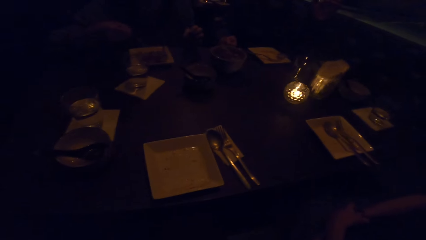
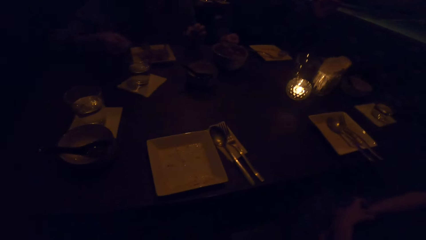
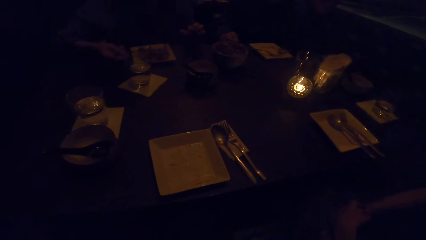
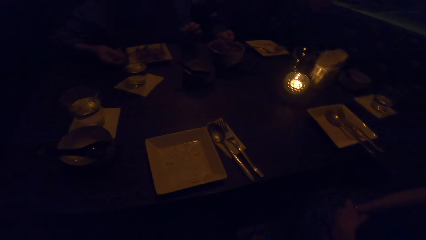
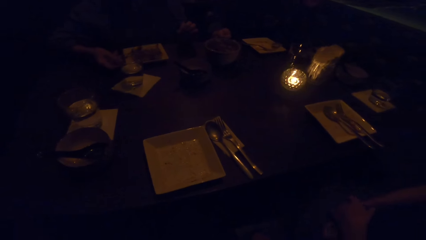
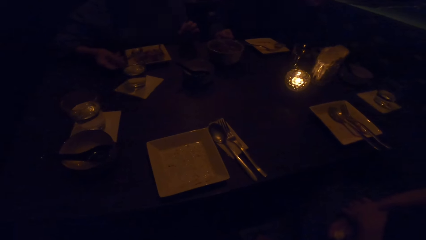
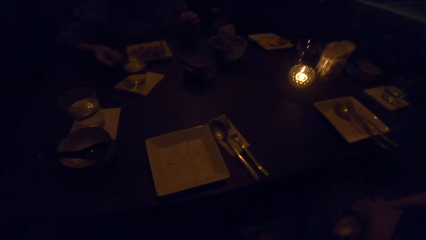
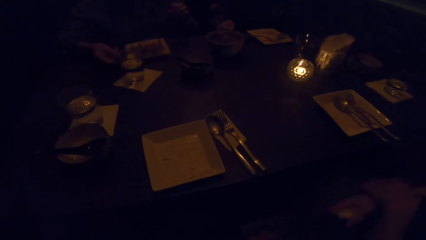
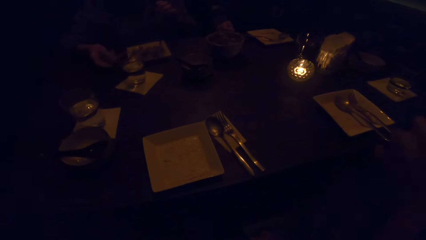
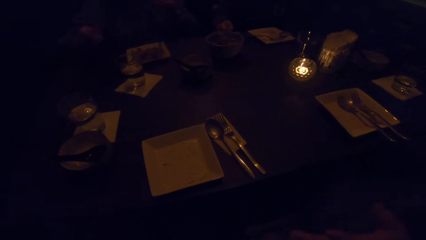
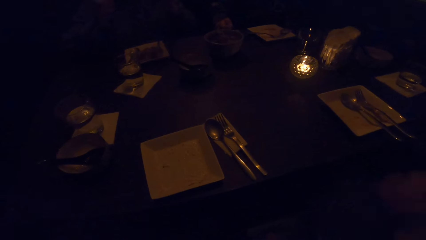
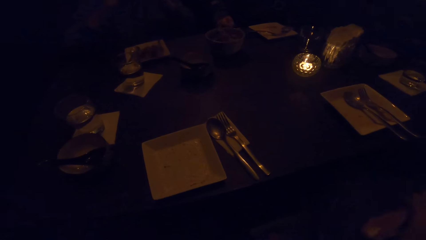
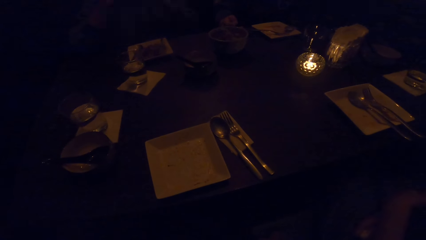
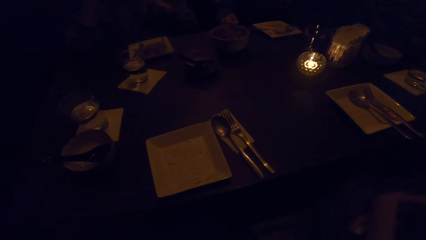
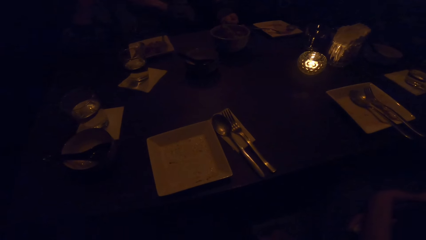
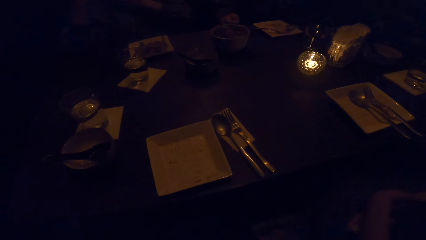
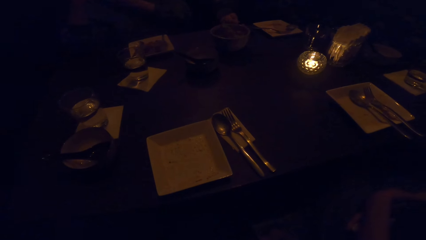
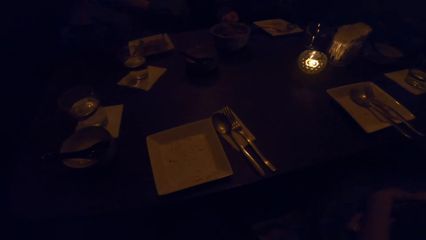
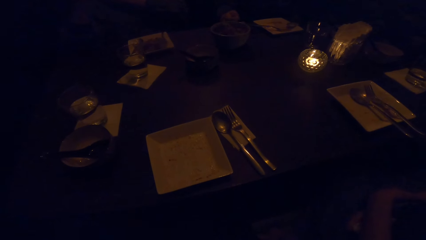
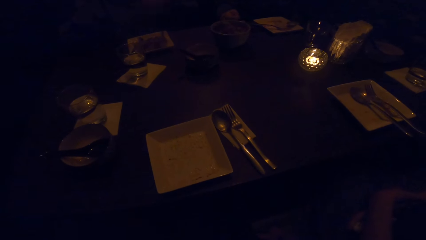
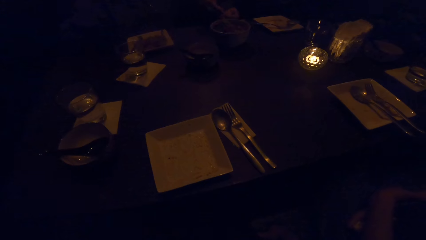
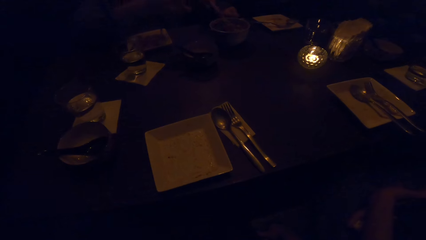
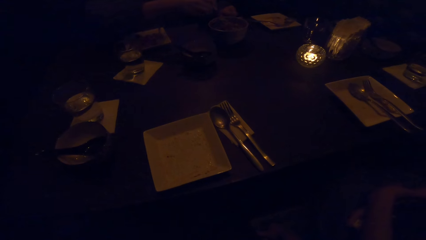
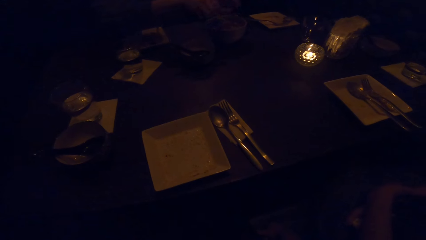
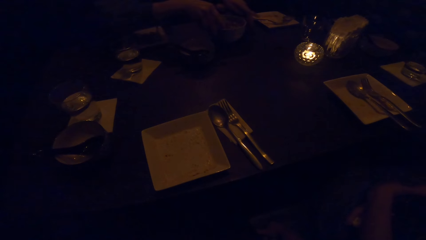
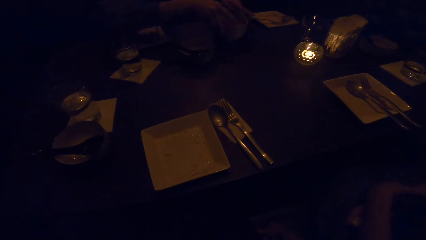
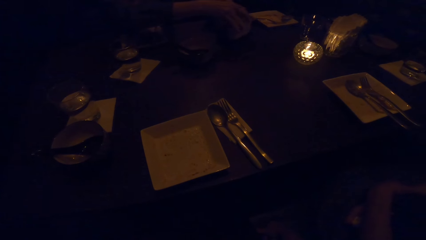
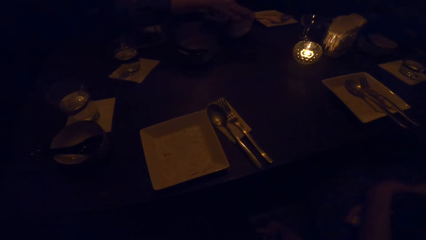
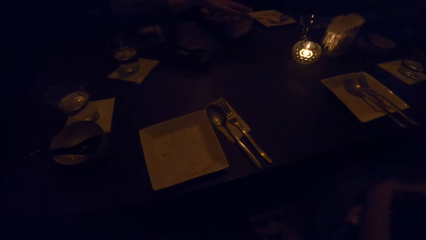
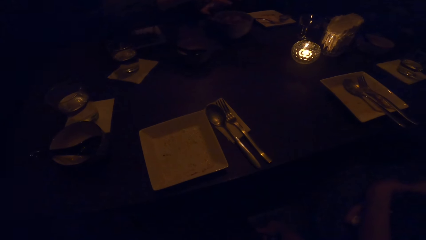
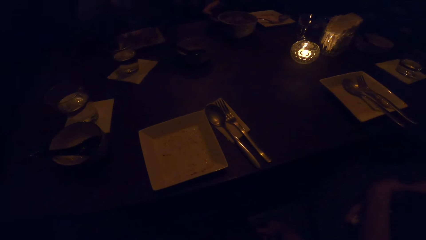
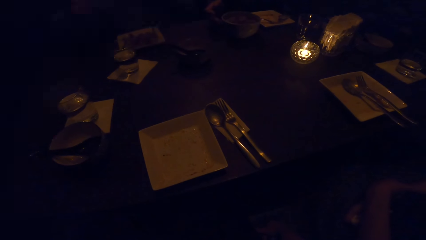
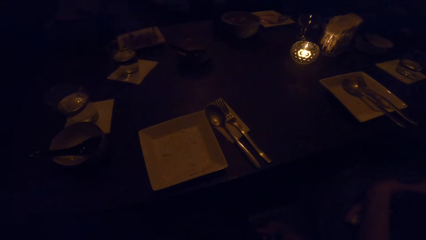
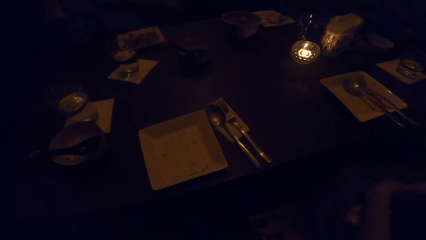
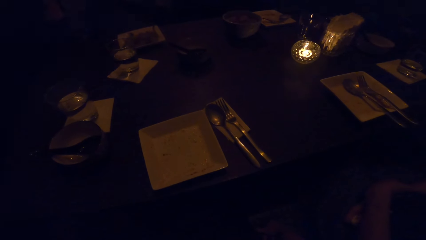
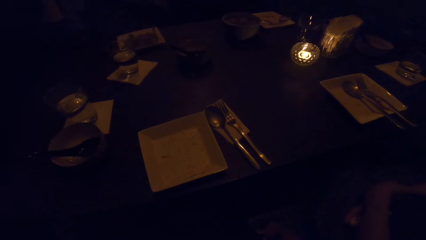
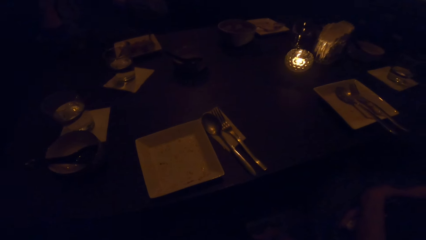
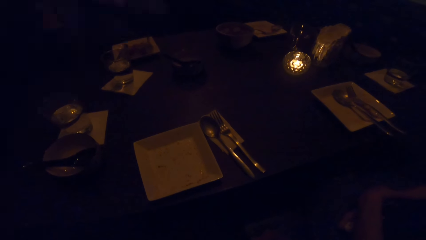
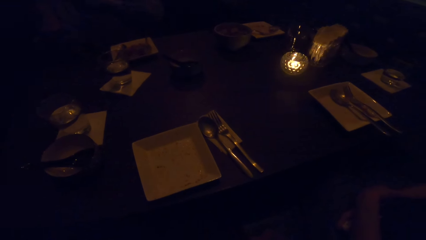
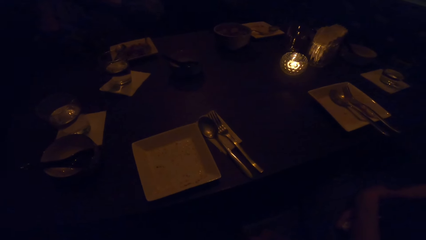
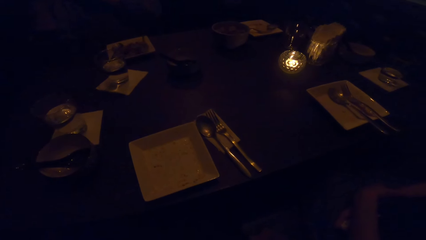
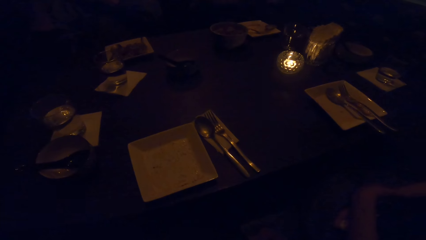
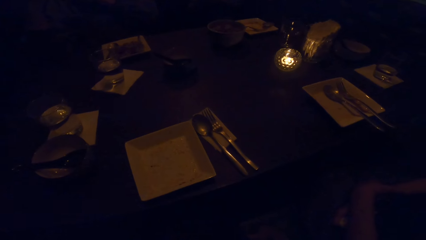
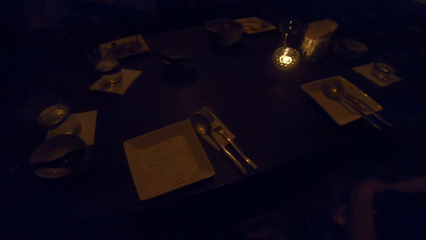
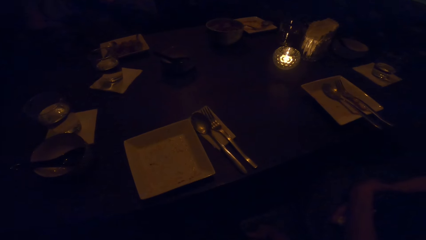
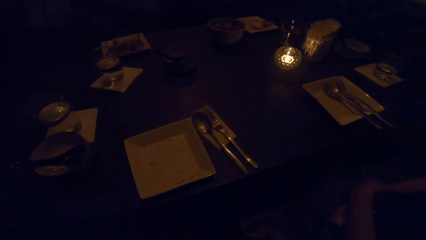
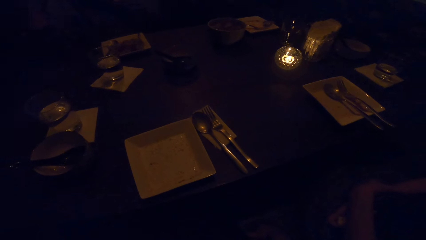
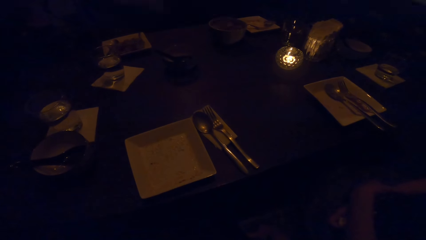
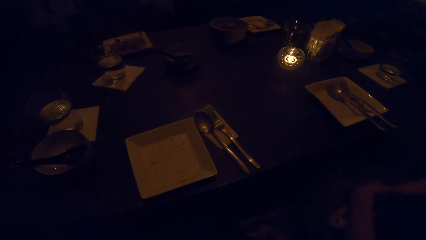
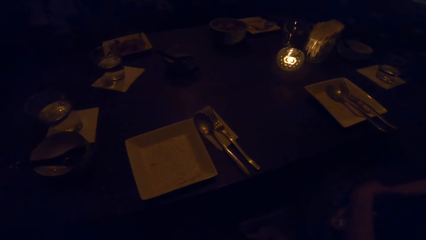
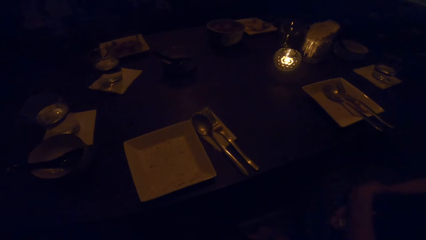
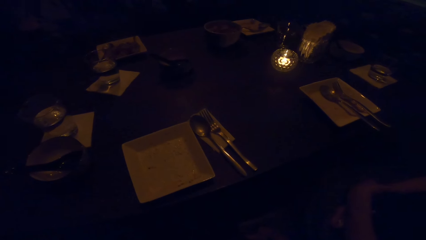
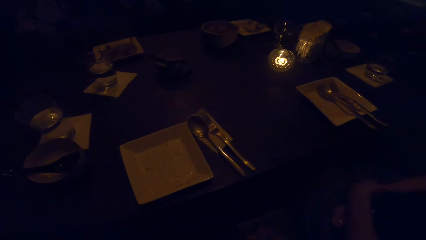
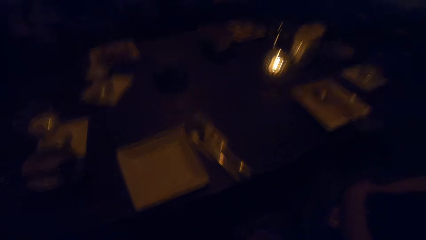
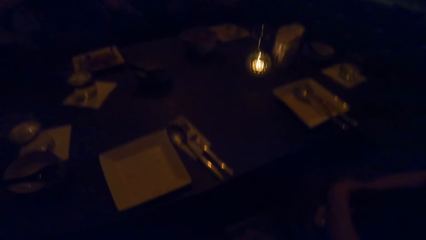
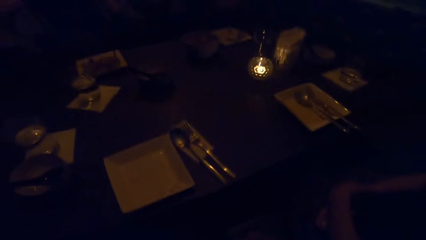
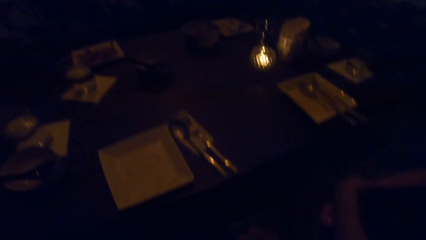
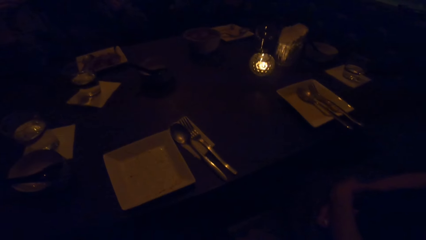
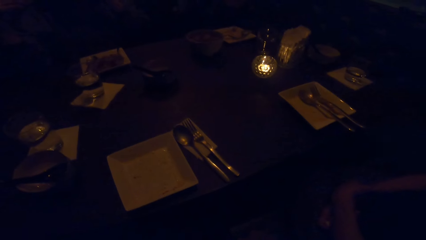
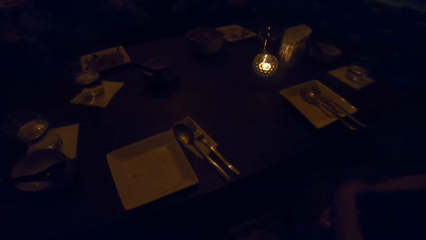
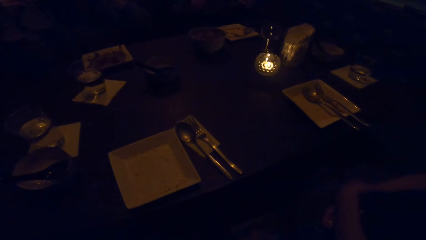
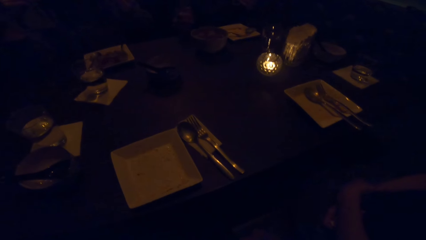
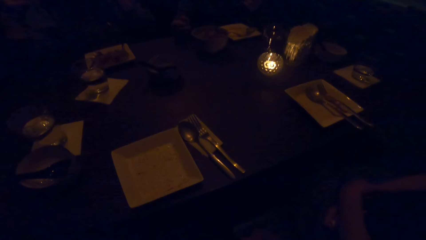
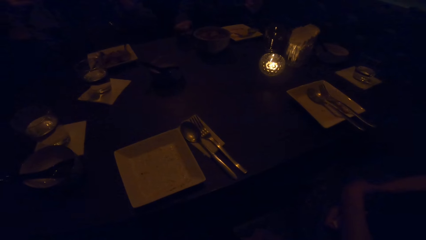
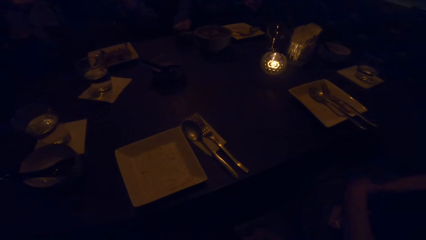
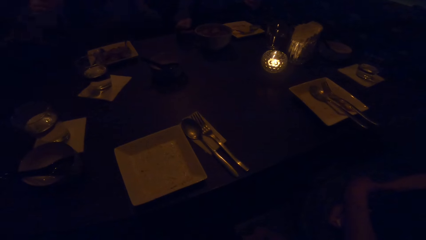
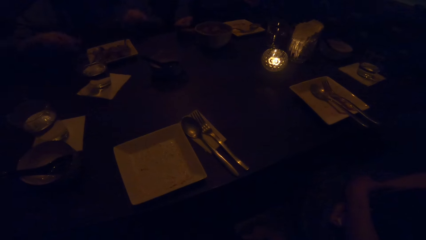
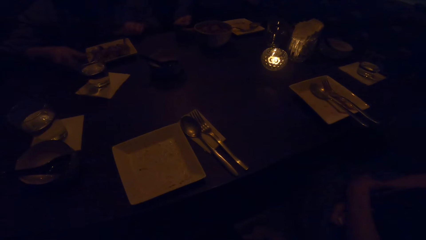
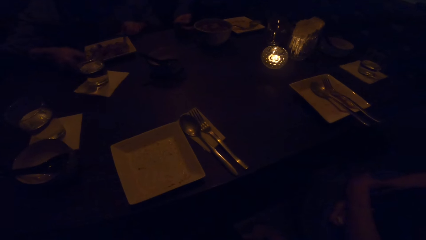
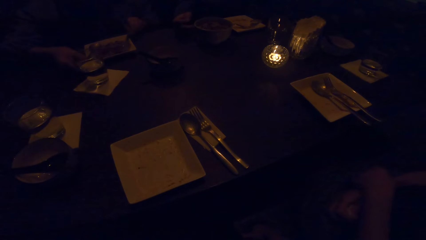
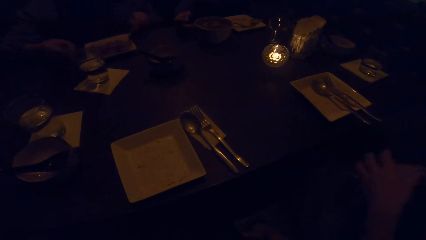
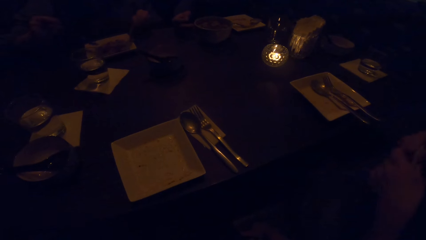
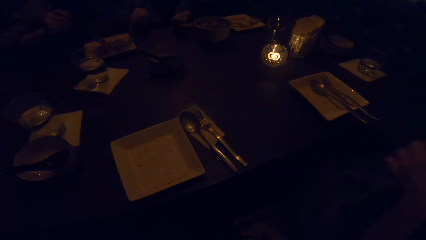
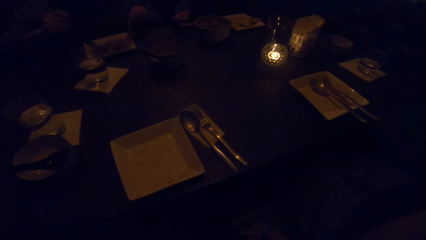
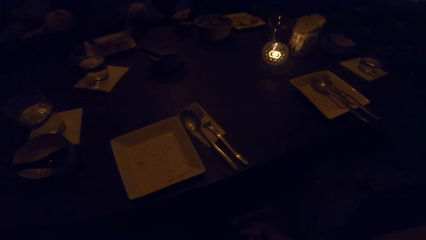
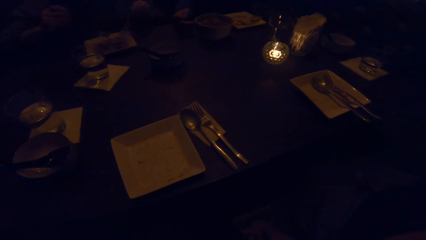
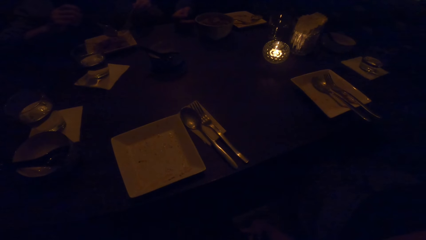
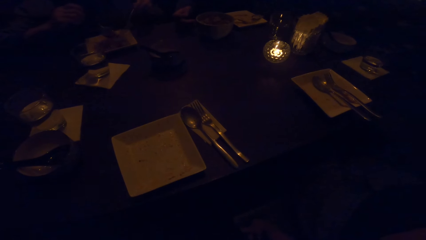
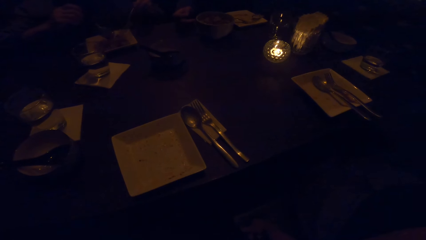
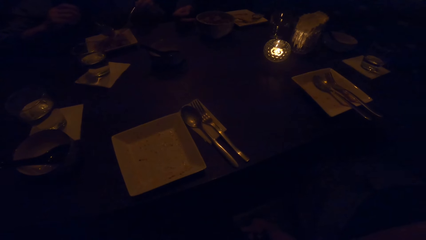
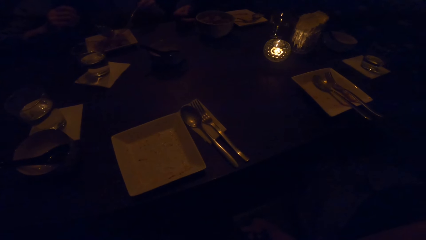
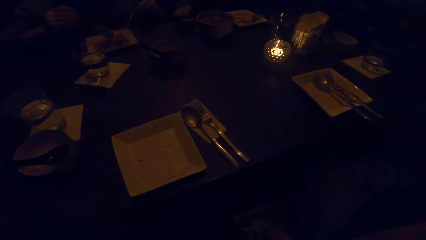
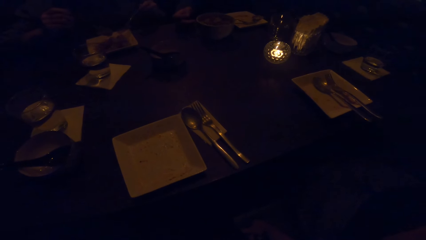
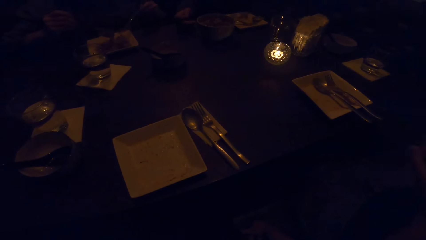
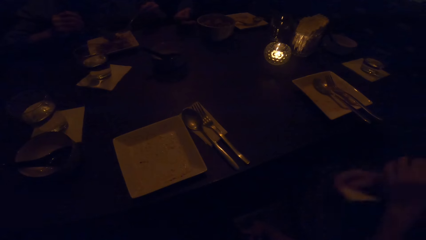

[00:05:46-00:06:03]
The man drops the cutlery on the plate. The man moves the bowl of sauce with both hands. The camera wearer interacts with the man. The man picks cutlery from the plate with his left hand. He picks cutlery from the plate with his right hand. He eats.
